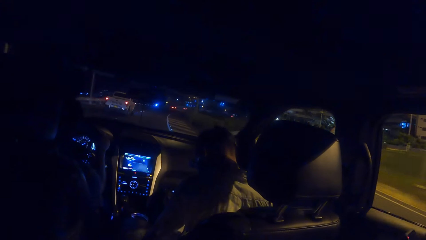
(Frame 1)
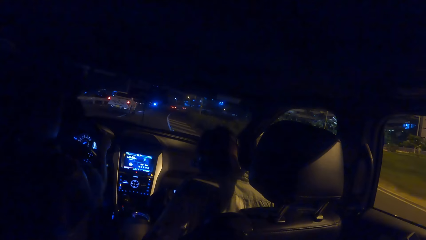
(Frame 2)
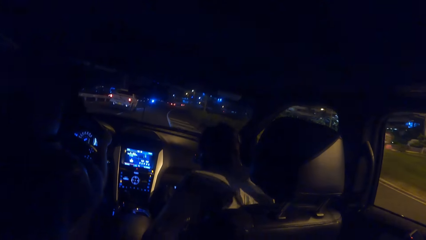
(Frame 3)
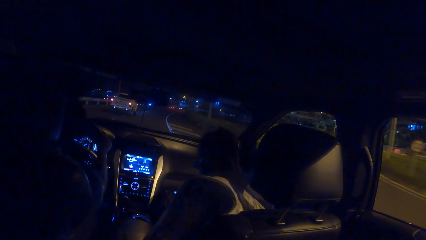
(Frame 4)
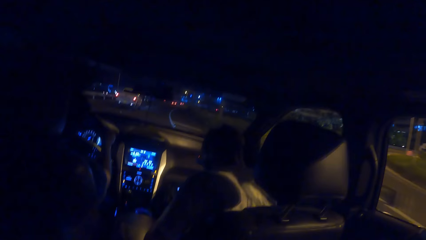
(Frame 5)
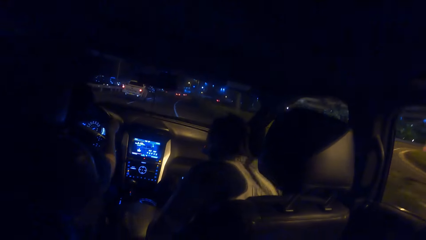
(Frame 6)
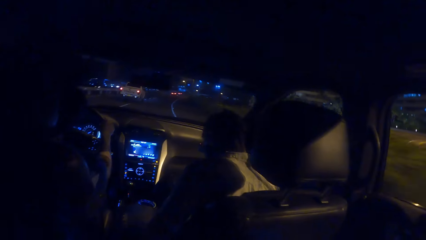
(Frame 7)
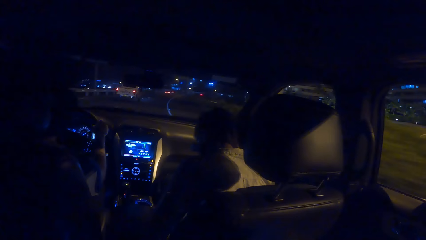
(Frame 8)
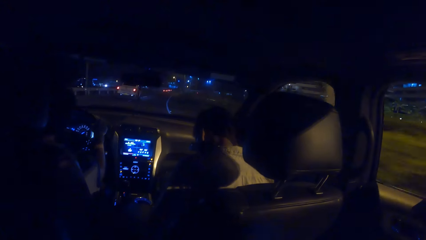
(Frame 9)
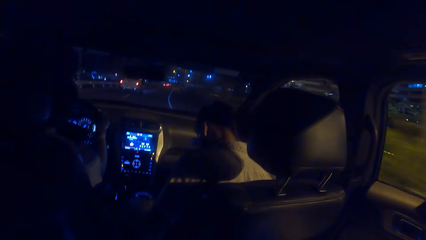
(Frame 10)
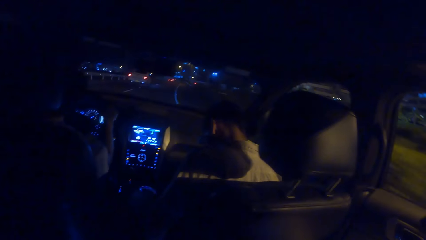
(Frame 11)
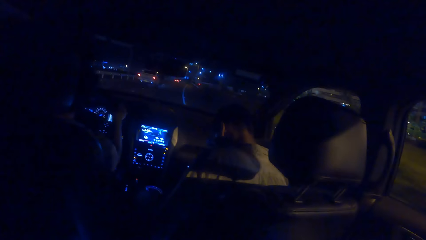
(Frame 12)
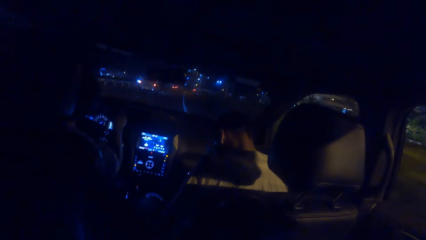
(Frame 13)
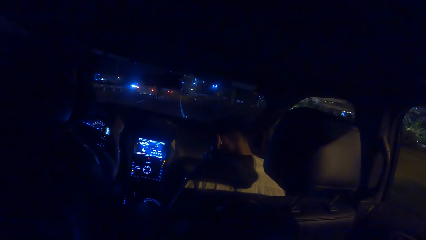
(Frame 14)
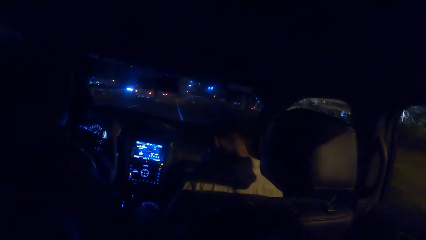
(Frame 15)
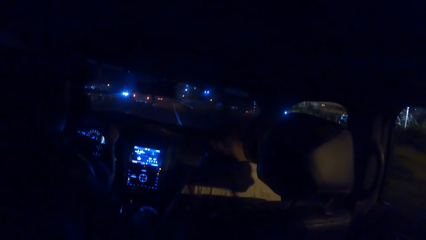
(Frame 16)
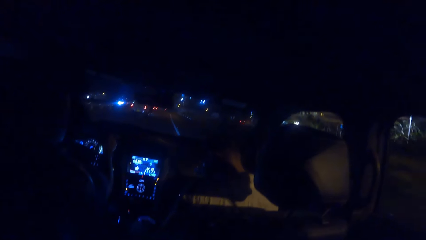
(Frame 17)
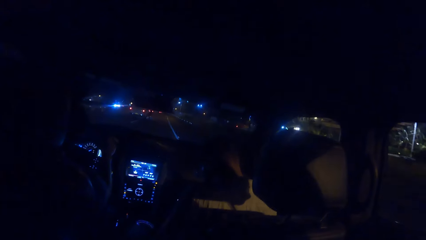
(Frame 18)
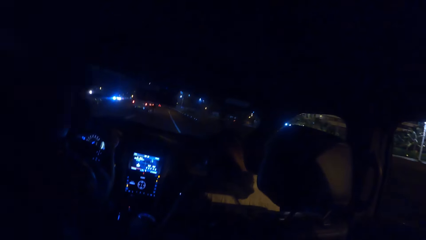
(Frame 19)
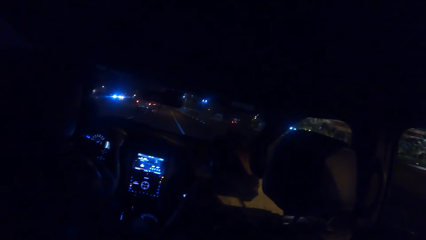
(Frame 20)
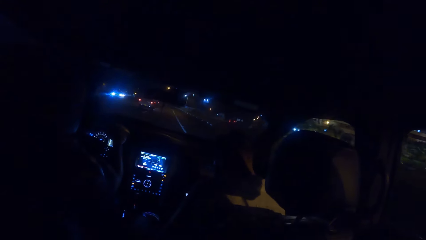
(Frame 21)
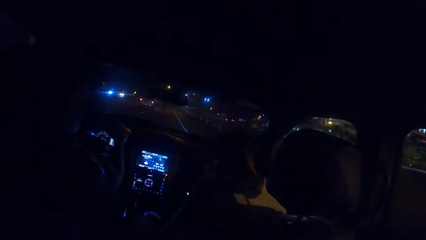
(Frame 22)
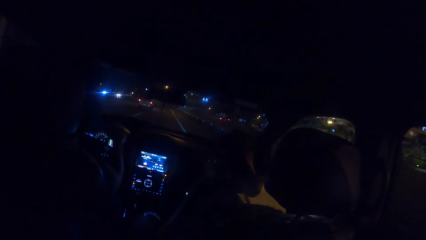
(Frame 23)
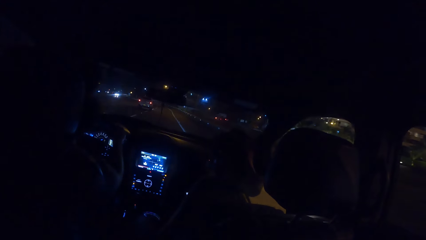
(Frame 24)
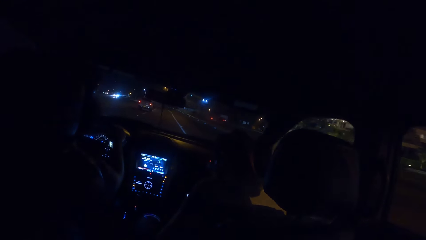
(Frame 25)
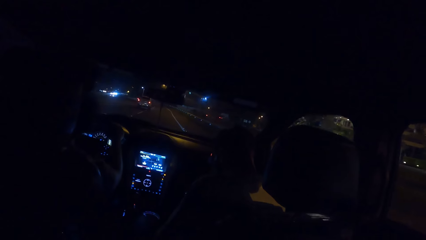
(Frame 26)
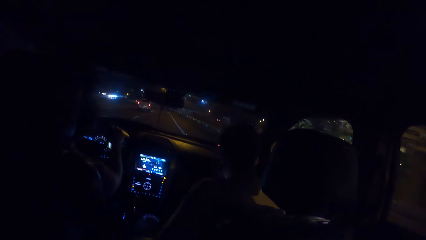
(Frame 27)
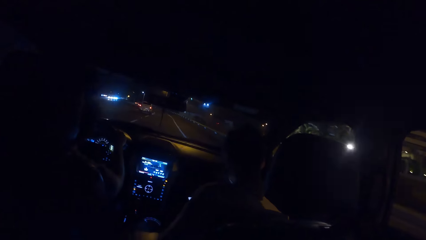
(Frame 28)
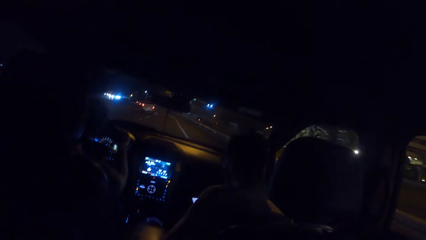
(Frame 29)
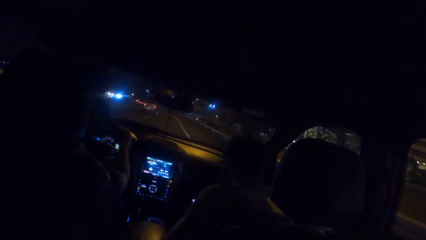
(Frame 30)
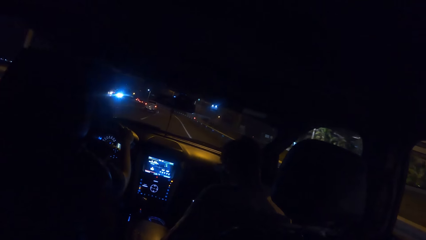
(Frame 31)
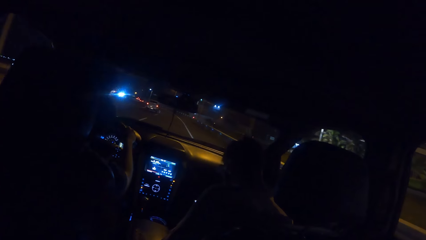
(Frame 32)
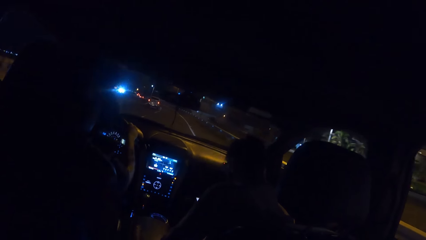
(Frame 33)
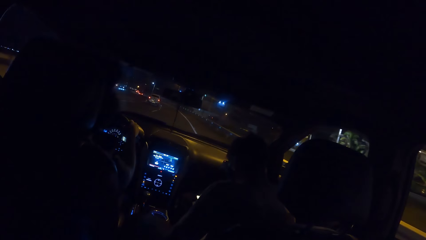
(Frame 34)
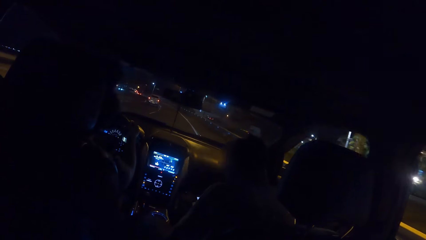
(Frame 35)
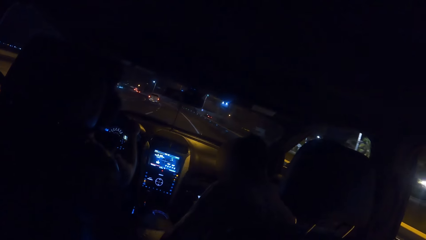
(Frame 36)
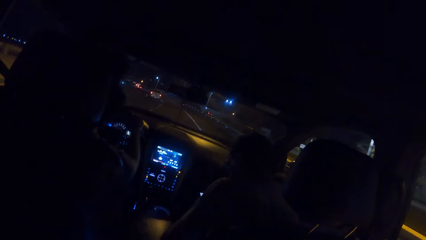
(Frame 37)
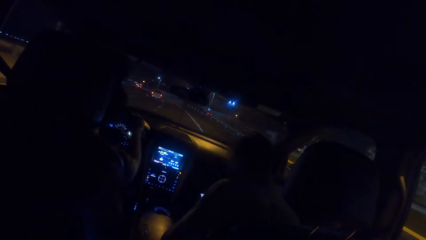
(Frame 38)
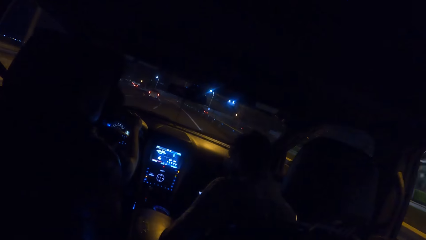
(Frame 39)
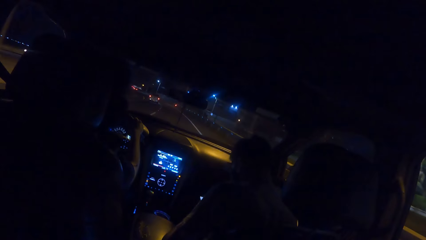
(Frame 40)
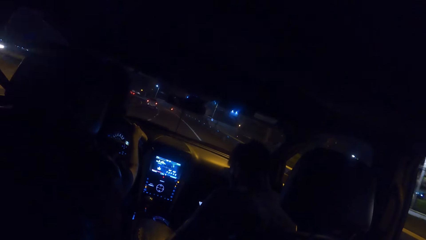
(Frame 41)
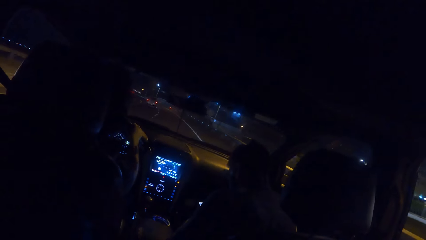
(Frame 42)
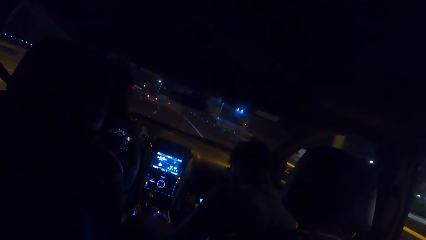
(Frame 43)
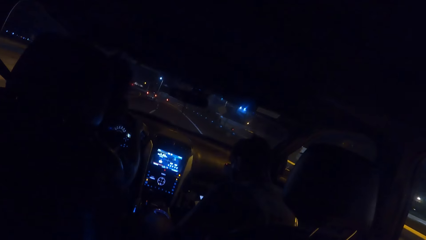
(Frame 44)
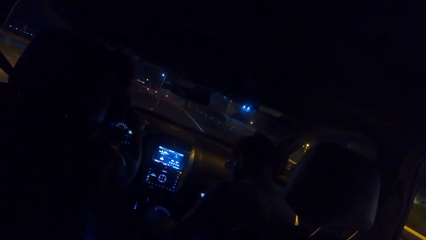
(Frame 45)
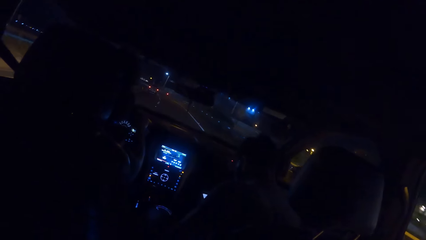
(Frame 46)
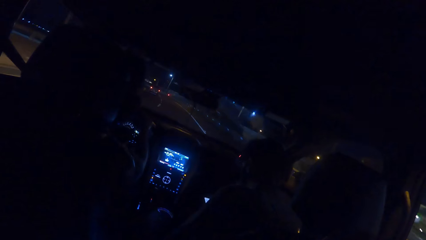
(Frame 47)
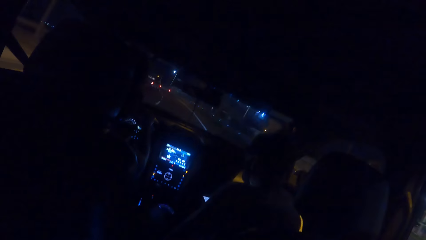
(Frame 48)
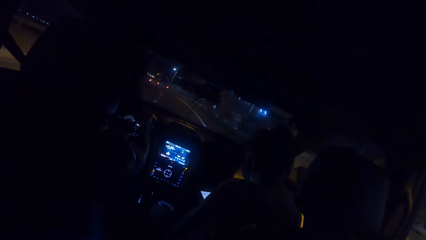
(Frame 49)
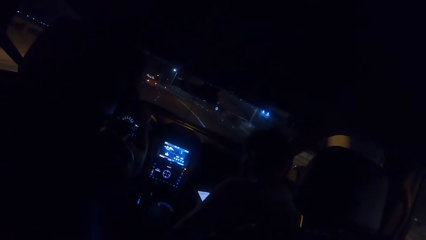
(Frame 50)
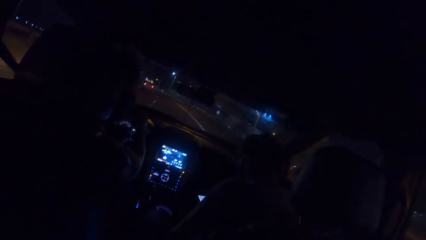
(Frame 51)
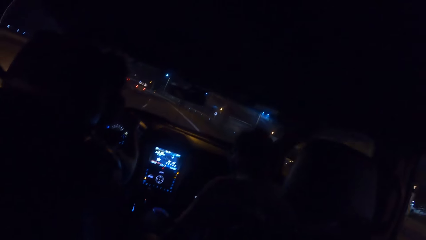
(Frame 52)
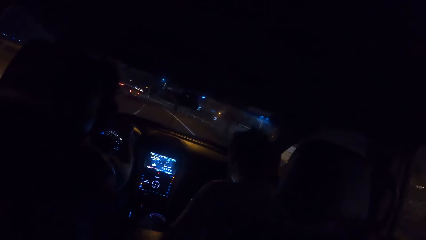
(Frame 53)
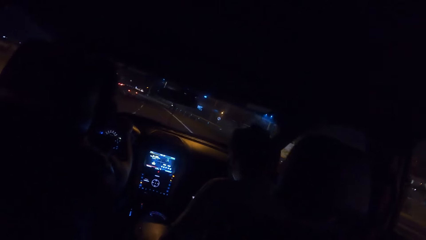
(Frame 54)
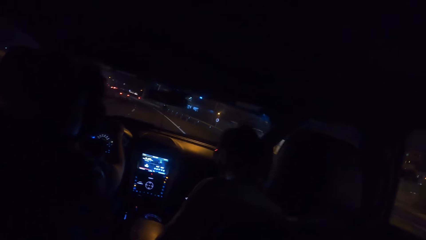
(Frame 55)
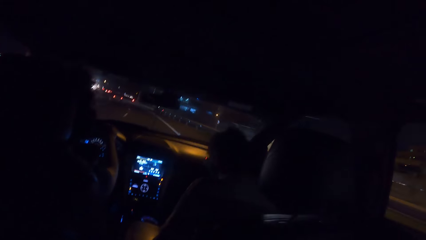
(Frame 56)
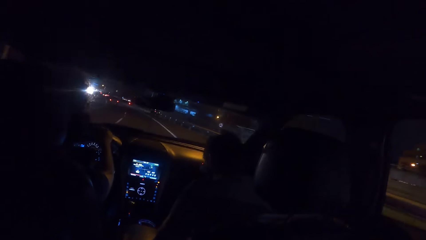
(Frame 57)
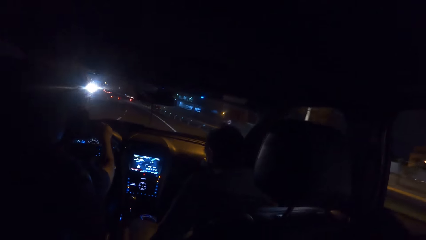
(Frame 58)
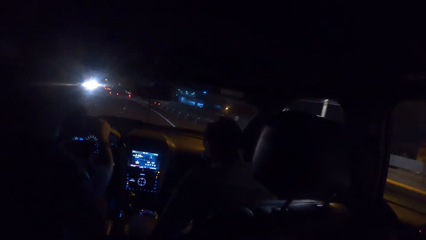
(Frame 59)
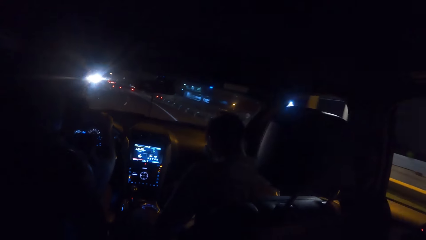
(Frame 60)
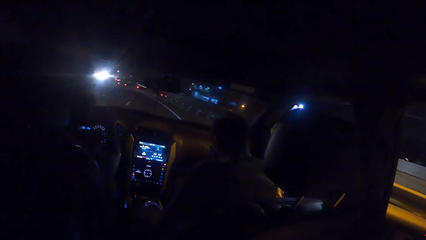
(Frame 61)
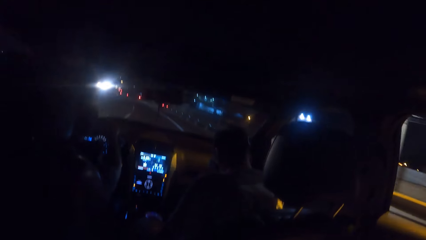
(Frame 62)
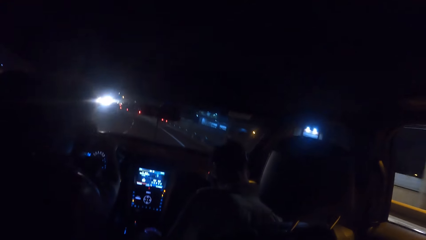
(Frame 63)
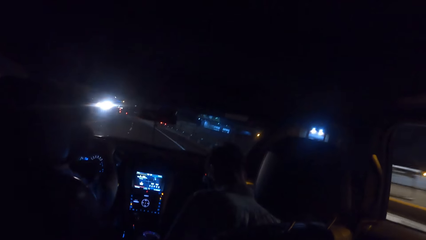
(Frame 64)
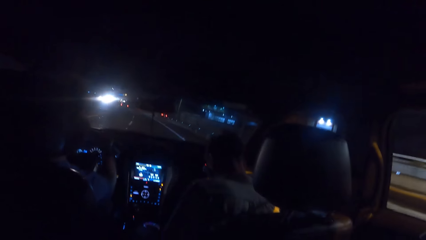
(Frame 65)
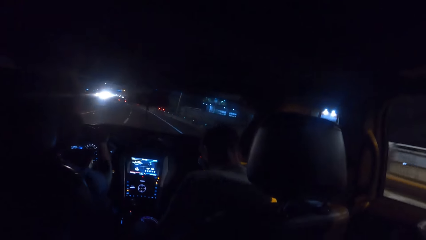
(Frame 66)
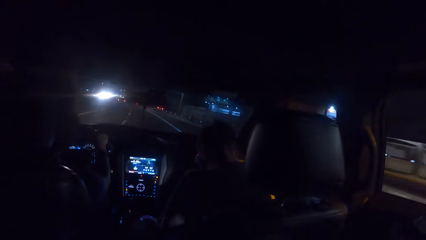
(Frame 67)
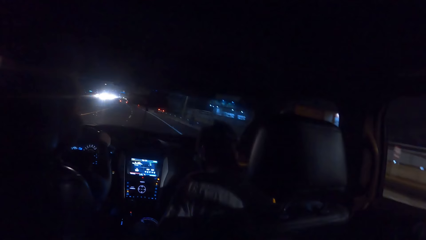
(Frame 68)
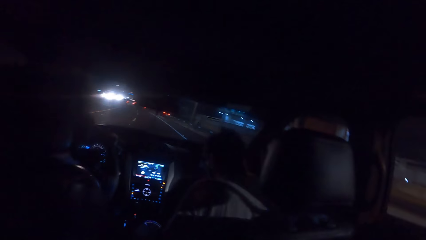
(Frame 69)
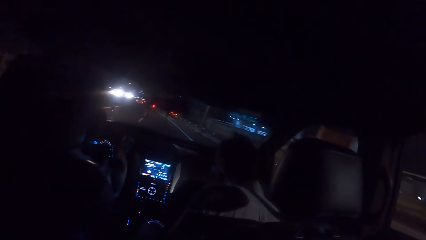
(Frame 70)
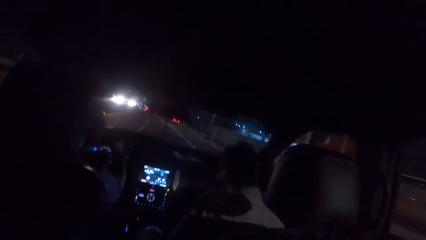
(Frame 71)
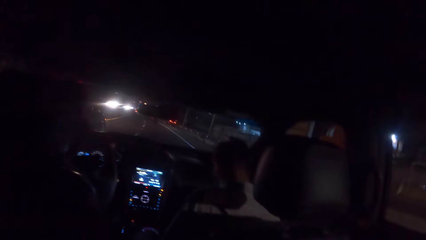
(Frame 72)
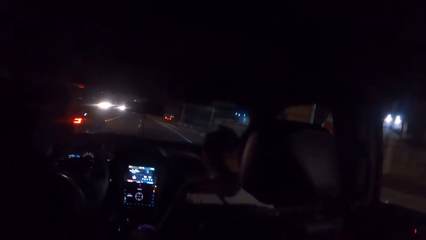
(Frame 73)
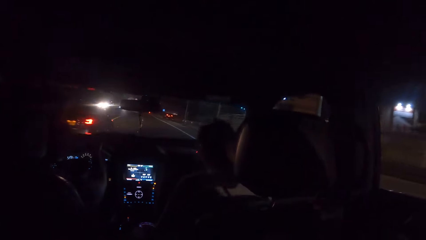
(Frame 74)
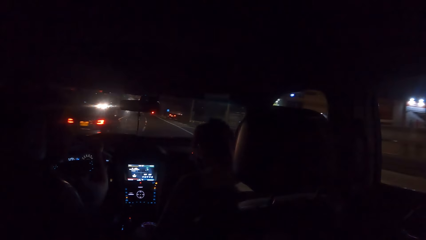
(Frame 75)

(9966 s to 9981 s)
A black car drives past the camera wearer.
